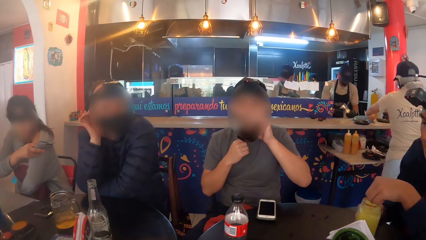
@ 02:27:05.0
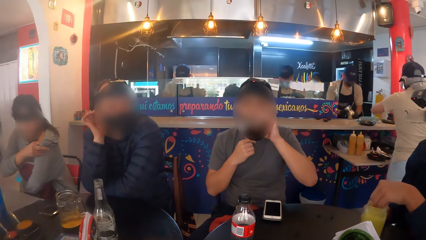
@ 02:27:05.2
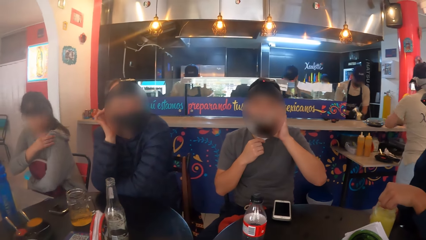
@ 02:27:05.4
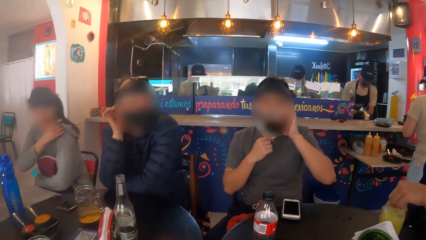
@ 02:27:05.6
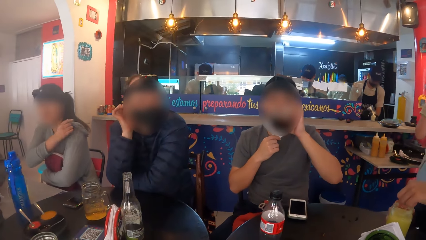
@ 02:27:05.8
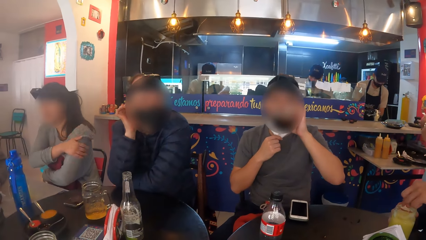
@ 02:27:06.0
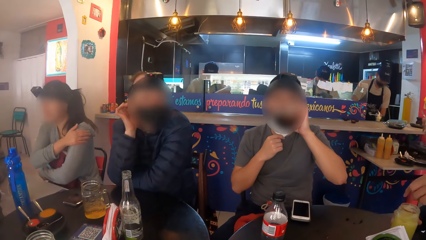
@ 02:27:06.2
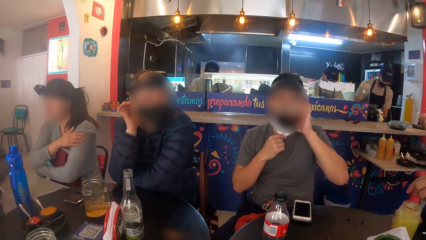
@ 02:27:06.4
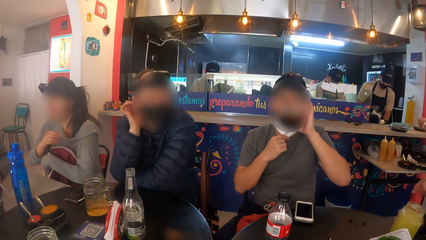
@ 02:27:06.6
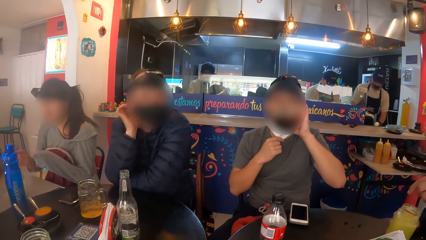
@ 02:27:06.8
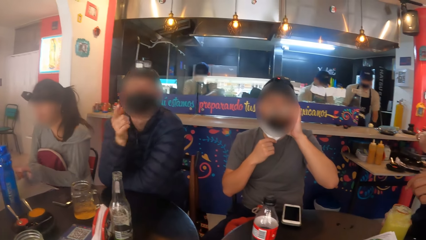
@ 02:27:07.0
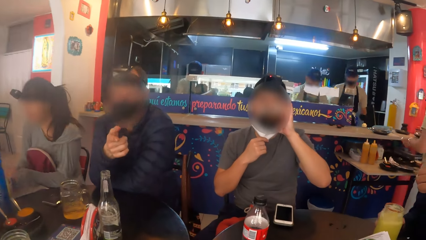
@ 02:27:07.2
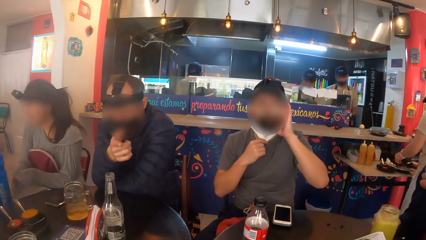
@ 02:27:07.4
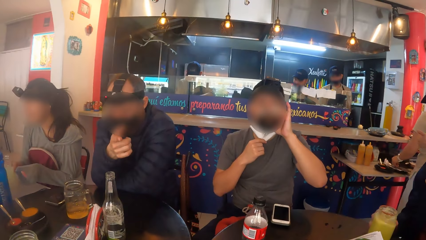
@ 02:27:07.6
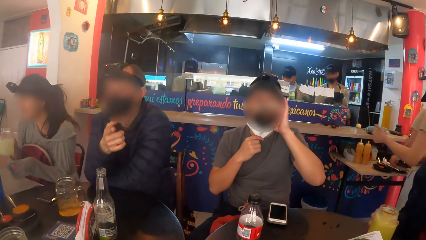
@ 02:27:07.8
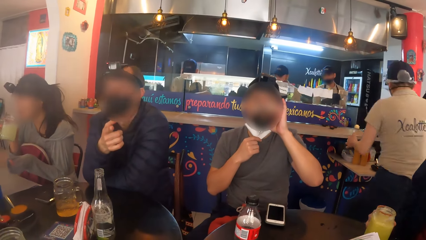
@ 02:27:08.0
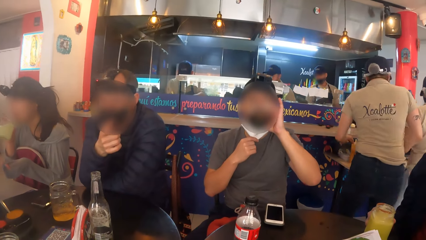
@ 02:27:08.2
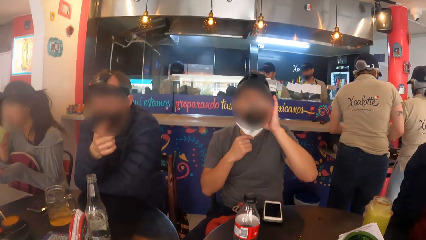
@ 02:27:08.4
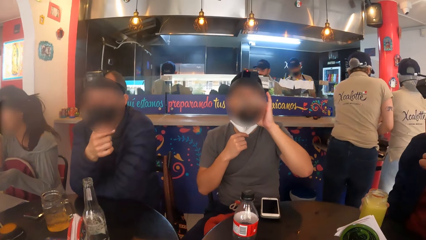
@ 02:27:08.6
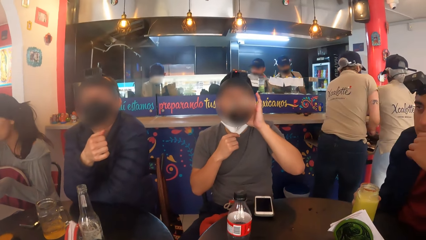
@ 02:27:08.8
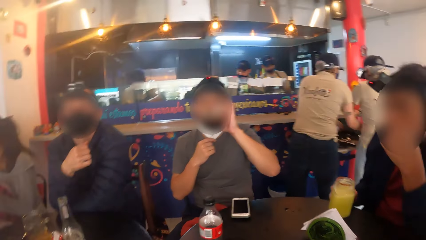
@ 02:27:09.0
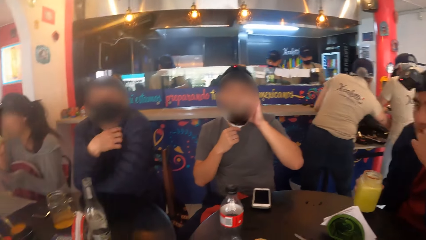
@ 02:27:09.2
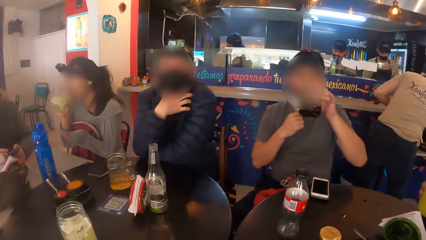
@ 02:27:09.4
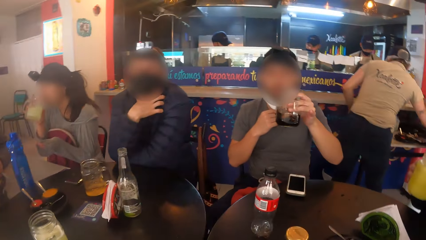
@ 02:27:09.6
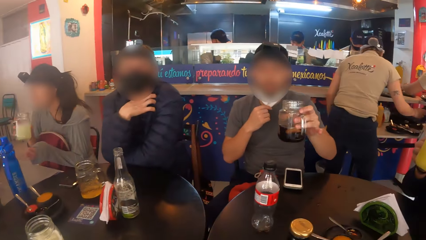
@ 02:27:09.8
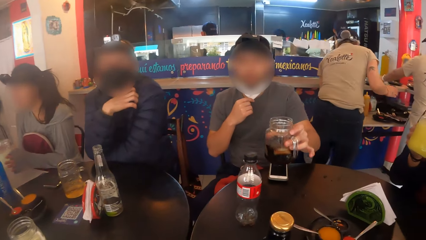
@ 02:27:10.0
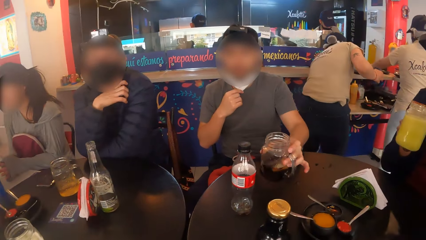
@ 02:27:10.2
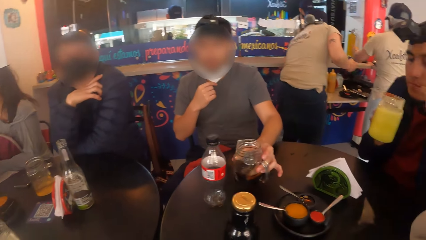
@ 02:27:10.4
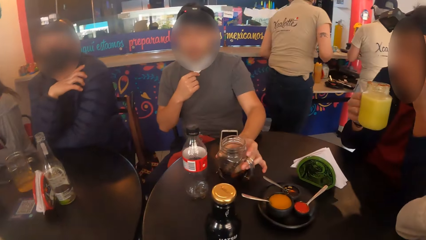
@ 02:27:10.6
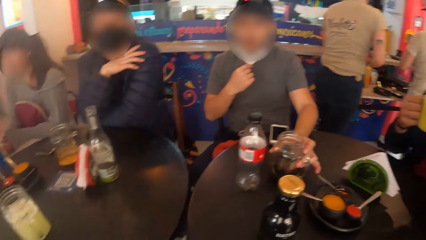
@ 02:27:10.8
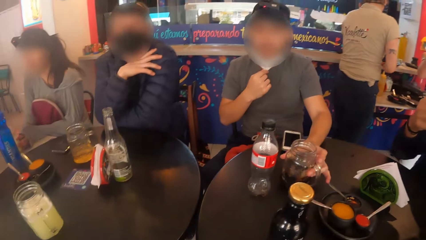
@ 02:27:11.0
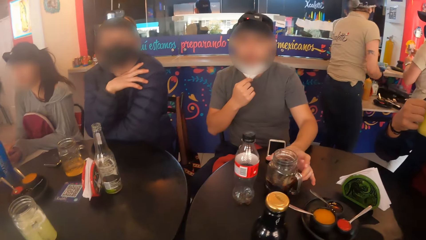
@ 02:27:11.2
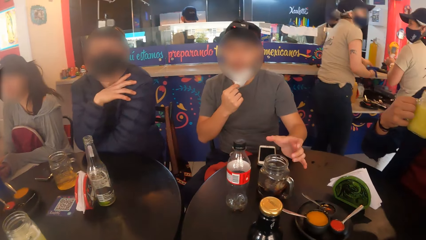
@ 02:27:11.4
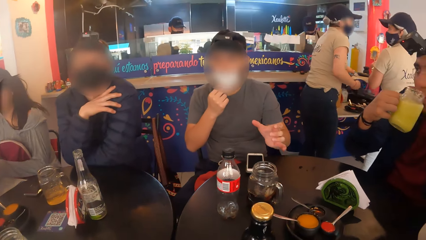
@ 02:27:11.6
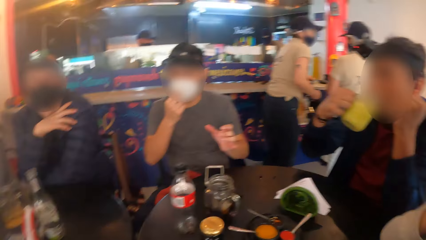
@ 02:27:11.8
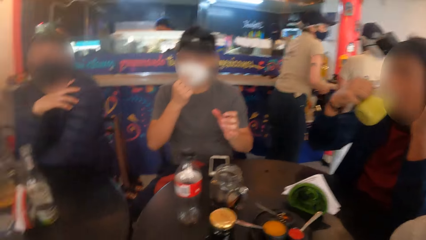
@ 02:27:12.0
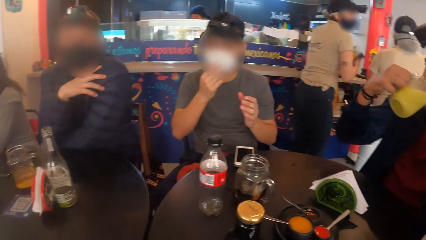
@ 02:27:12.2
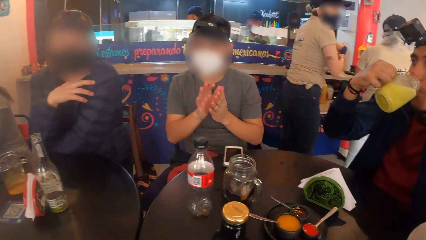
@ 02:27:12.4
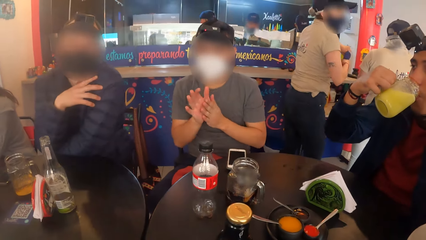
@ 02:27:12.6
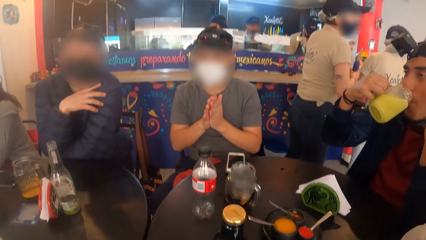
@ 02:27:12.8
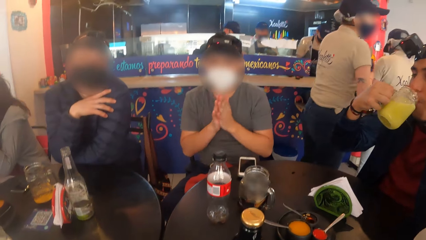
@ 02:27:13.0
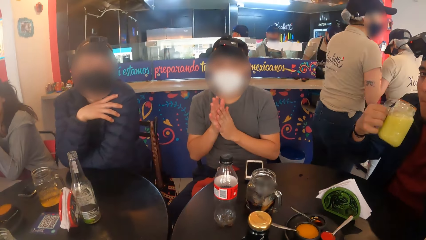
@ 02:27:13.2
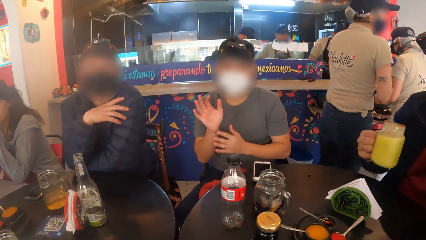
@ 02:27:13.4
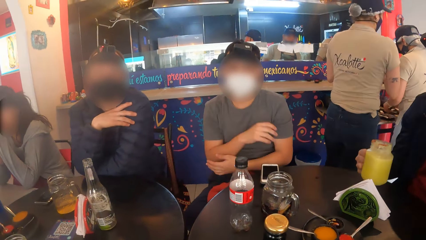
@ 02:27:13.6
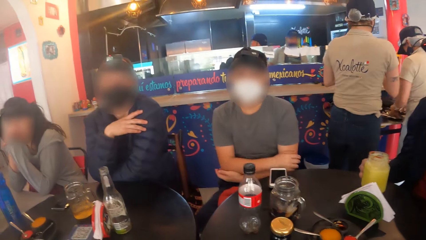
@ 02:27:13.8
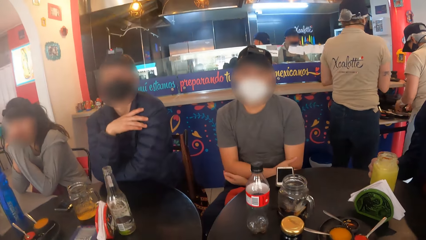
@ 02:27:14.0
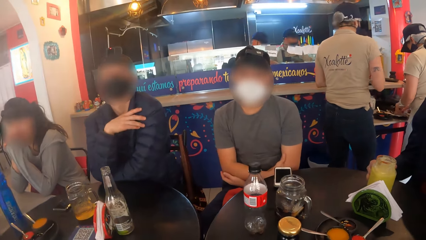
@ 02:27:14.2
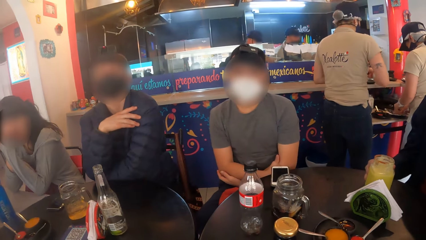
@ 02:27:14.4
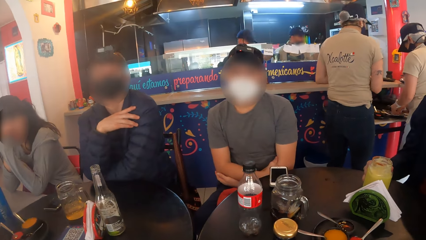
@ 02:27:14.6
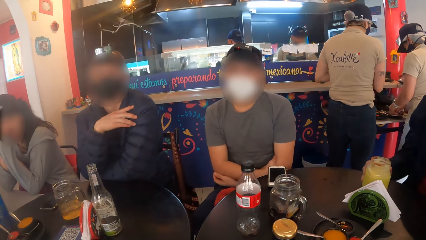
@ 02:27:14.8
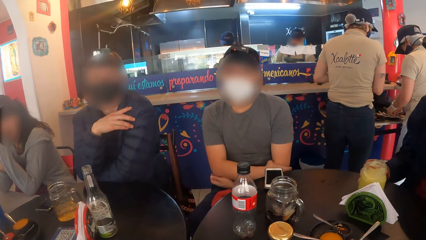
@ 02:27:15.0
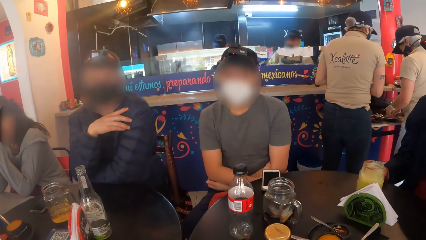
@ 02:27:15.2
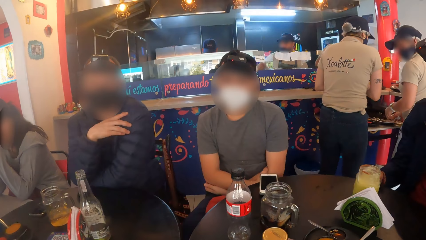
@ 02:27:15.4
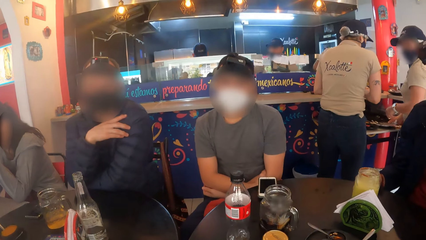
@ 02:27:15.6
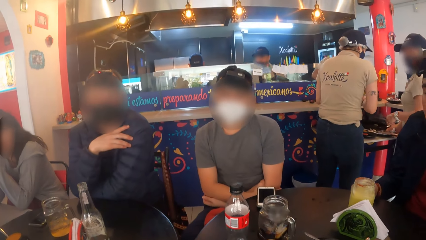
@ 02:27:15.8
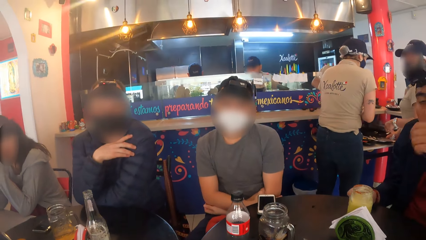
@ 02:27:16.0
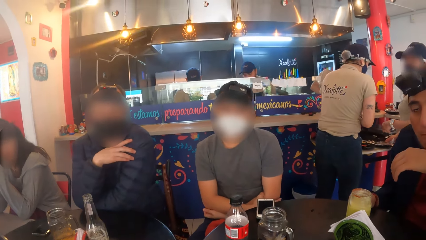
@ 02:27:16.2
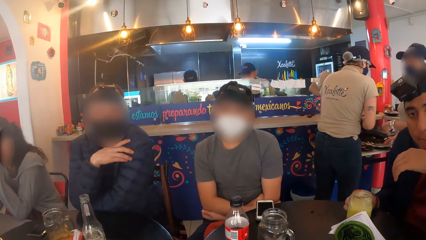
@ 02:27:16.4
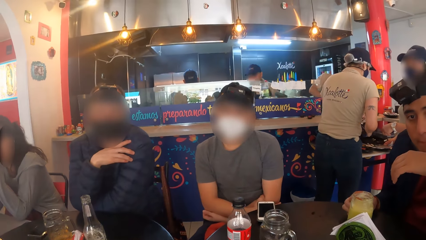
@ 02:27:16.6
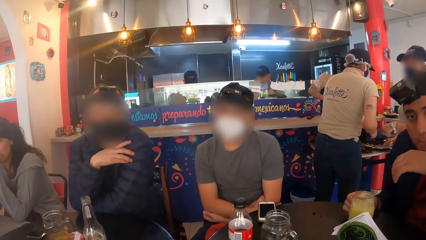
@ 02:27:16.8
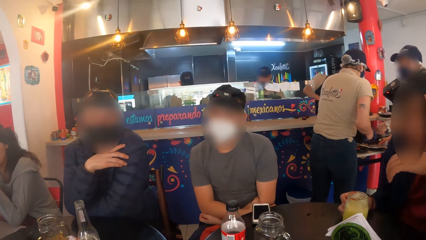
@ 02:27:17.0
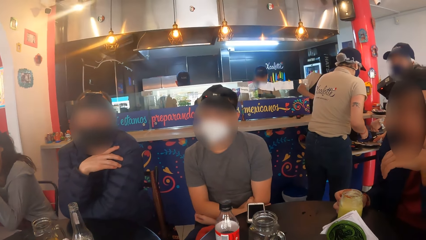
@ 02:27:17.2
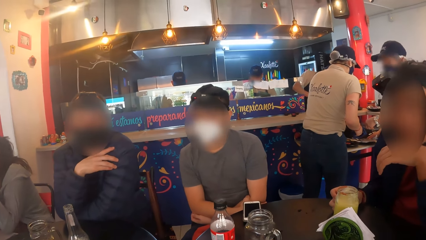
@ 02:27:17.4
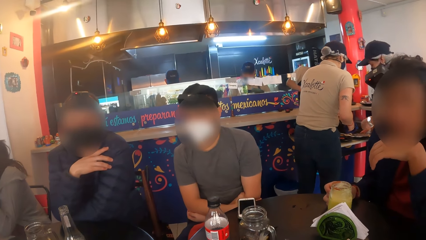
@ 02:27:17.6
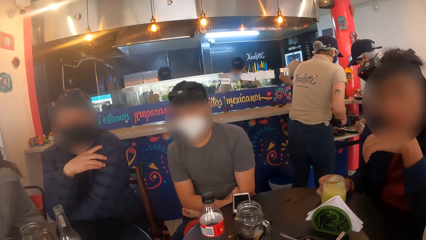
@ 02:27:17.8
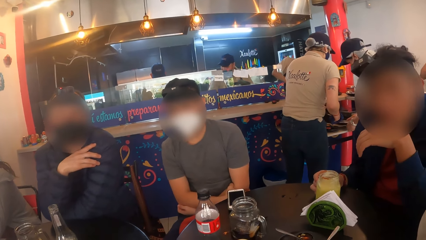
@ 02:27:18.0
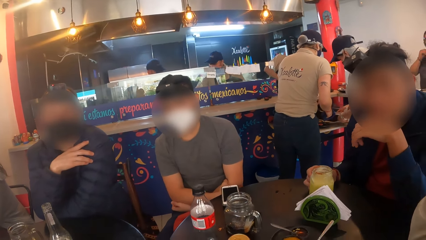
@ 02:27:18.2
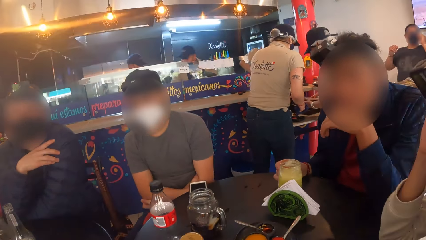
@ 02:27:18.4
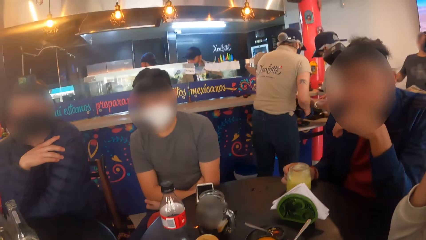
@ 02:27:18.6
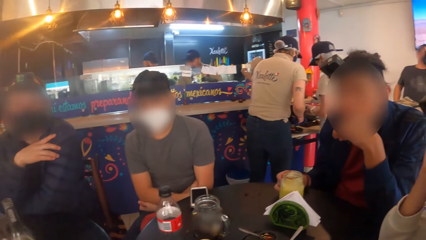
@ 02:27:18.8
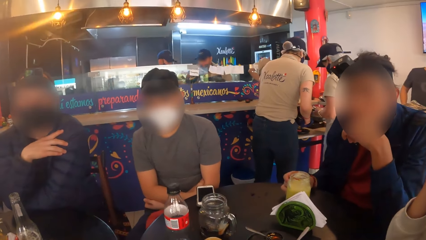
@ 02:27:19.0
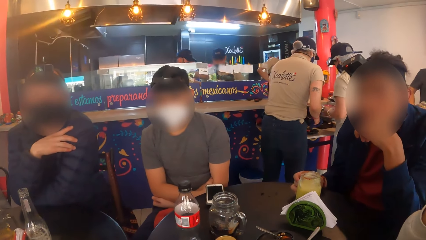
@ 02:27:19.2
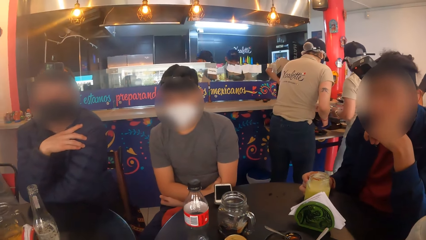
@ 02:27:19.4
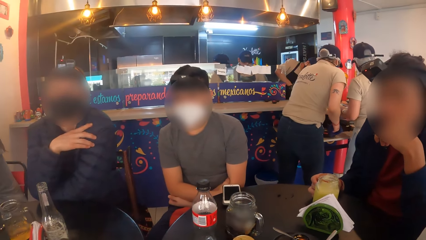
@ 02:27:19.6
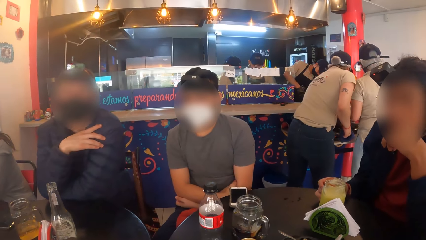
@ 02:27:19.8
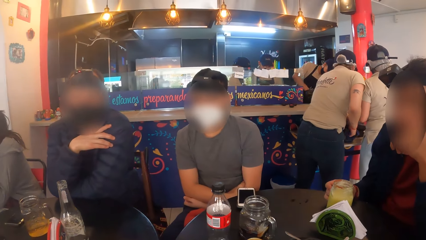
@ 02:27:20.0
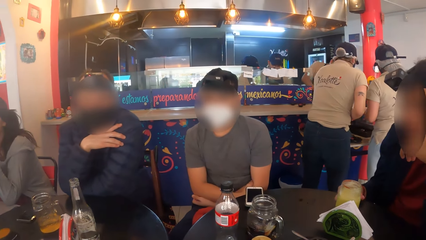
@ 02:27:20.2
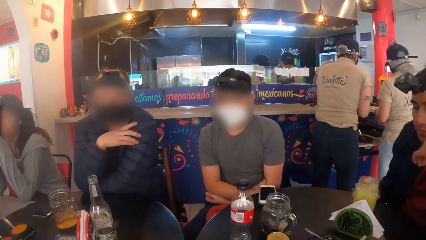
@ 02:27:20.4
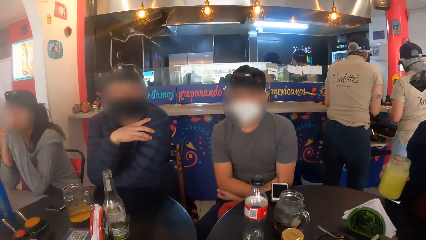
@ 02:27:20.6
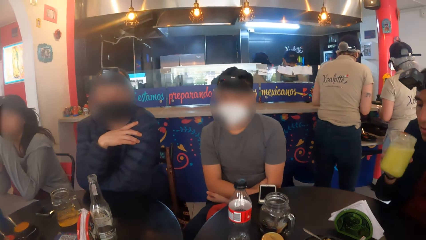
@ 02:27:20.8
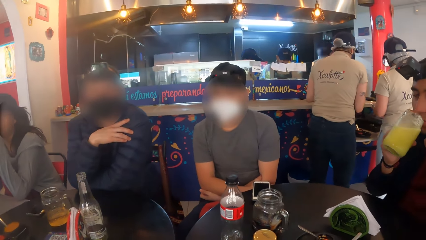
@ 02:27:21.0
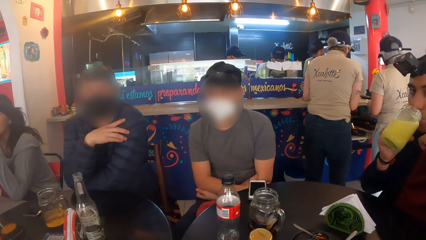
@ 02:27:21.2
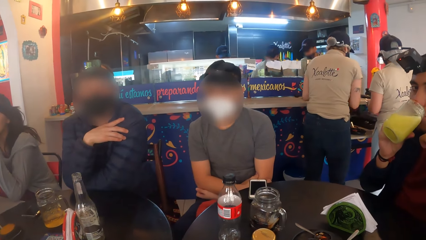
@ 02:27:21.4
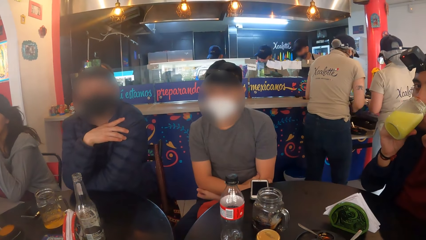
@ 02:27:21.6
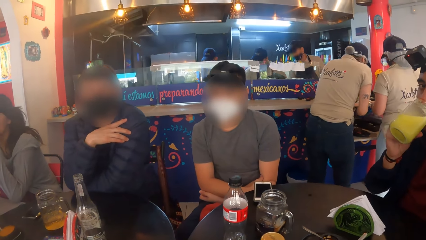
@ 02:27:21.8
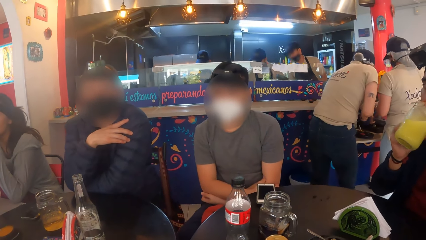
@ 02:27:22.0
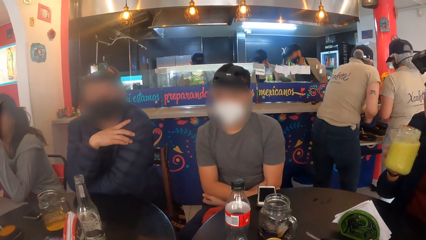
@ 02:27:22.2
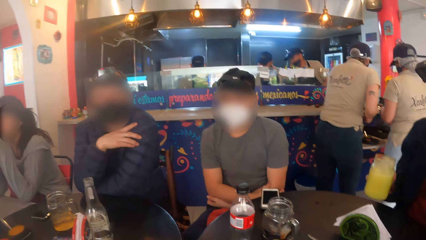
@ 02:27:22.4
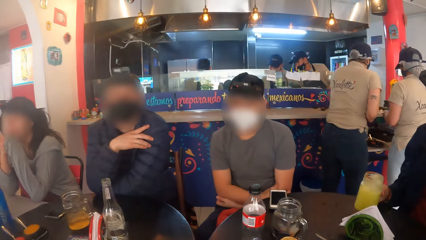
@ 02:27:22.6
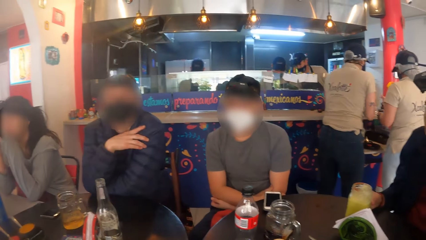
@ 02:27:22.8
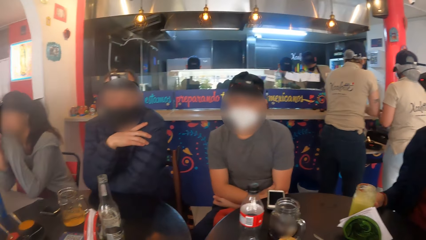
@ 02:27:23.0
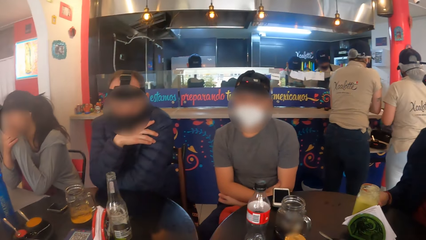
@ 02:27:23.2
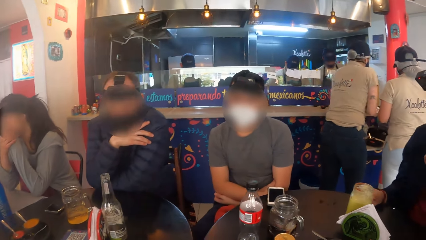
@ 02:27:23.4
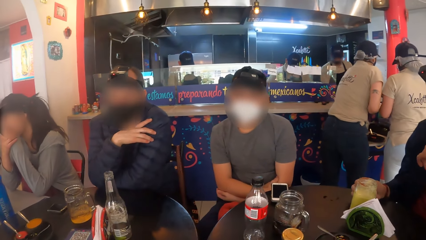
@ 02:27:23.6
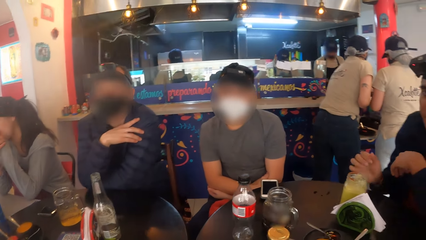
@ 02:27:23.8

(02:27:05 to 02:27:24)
The man drinks soda from the cup with his left hand. Another man picks the cup from the table with his right hand. The first man drops the cup on the table with his left hand. The other man drinks juice from the cup with his right hand and drops the cup on the table with his right hand. He picks the cup from the table with his right hand, drinks juice from the cup with his right hand and drops the cup on the table with his right hand.
